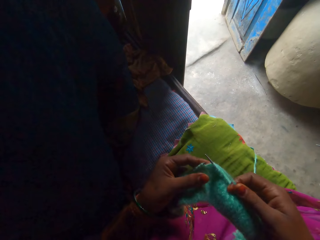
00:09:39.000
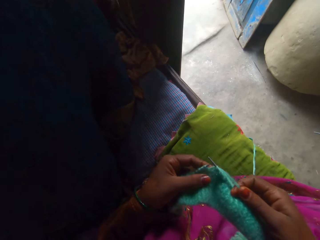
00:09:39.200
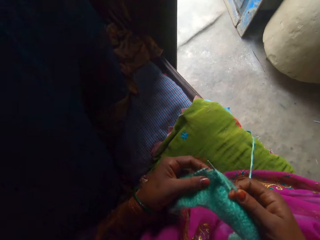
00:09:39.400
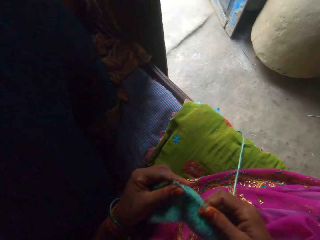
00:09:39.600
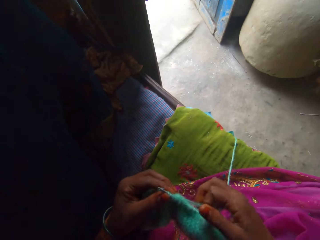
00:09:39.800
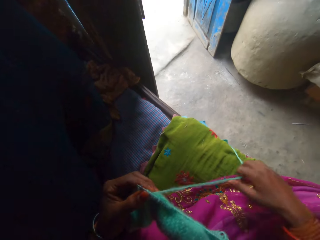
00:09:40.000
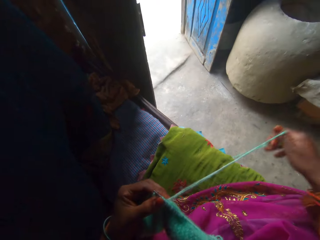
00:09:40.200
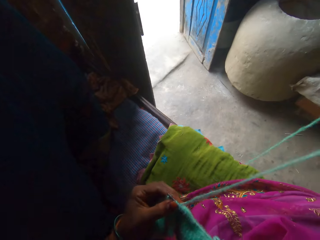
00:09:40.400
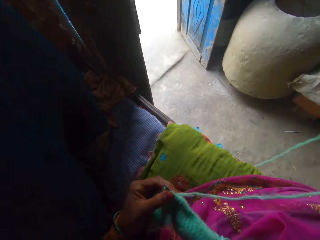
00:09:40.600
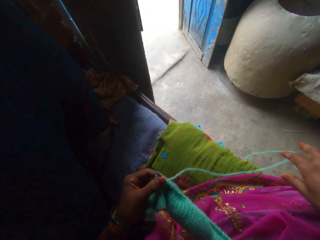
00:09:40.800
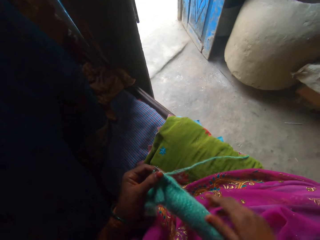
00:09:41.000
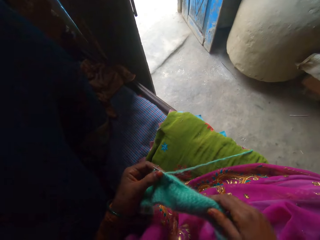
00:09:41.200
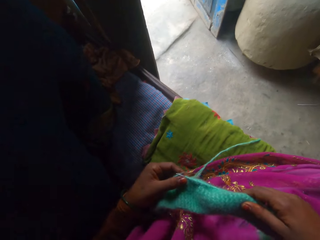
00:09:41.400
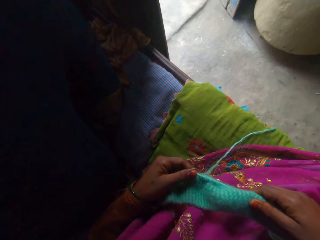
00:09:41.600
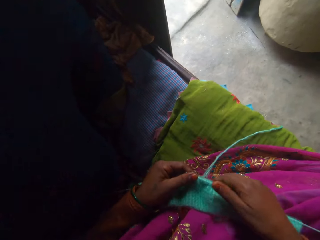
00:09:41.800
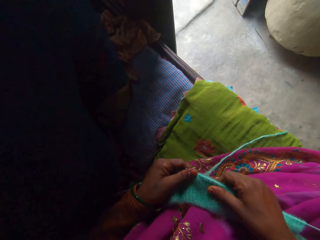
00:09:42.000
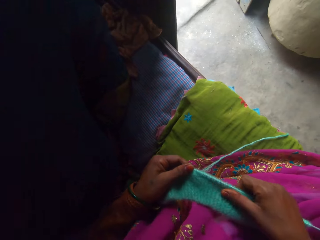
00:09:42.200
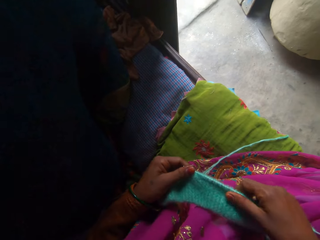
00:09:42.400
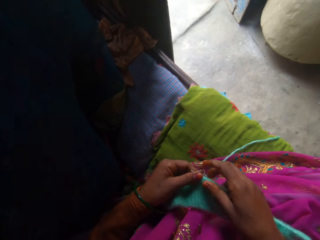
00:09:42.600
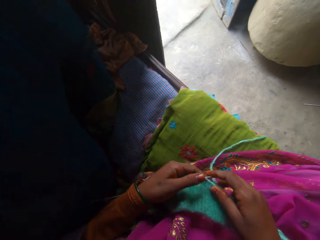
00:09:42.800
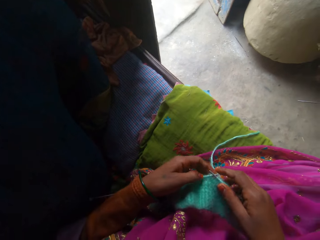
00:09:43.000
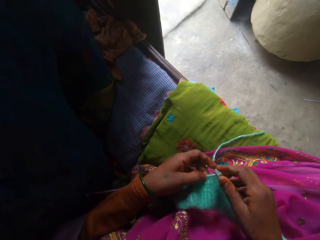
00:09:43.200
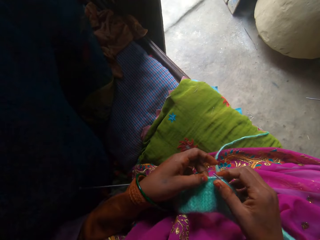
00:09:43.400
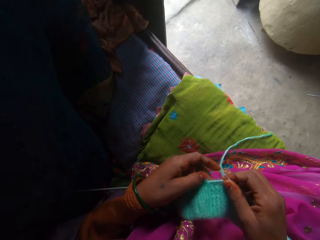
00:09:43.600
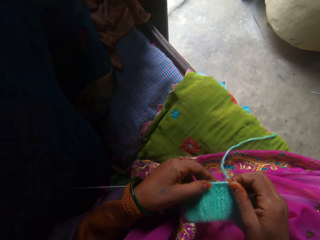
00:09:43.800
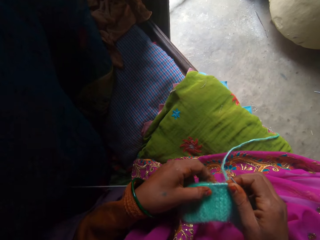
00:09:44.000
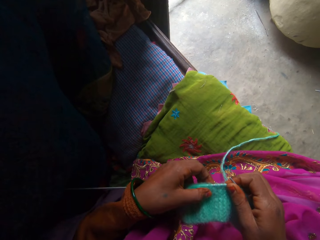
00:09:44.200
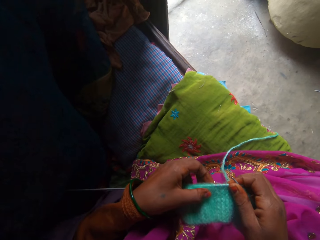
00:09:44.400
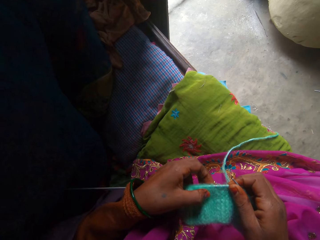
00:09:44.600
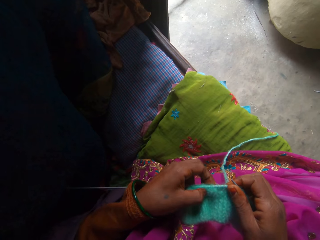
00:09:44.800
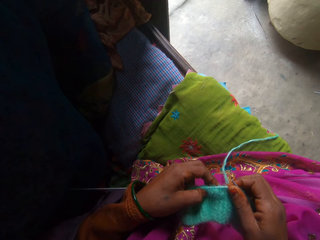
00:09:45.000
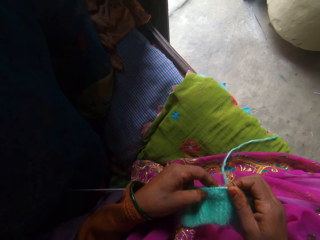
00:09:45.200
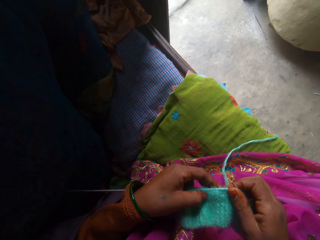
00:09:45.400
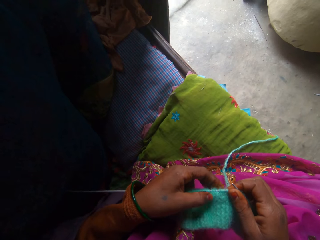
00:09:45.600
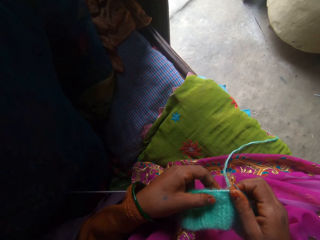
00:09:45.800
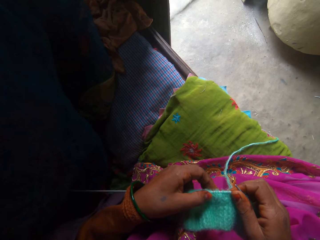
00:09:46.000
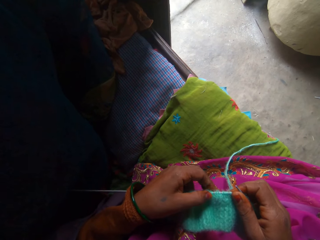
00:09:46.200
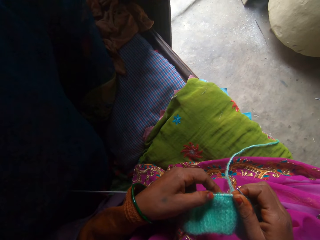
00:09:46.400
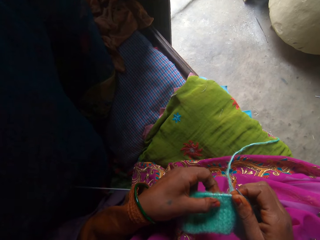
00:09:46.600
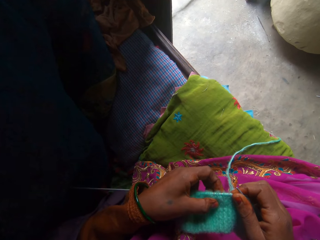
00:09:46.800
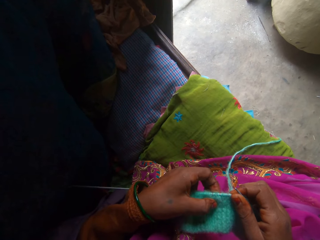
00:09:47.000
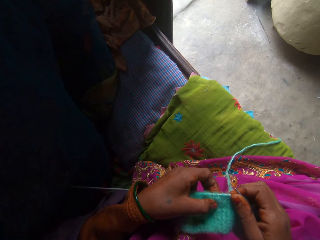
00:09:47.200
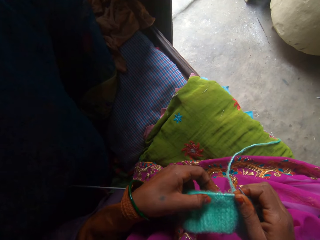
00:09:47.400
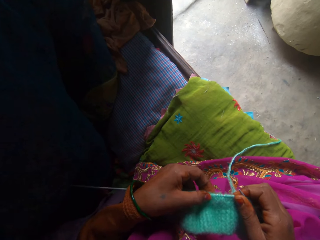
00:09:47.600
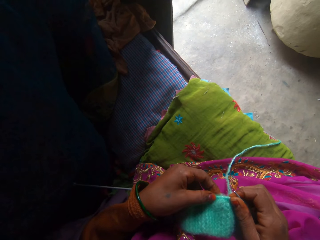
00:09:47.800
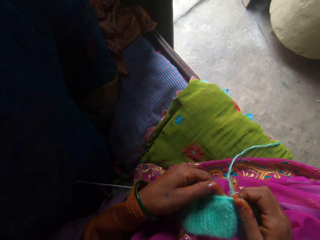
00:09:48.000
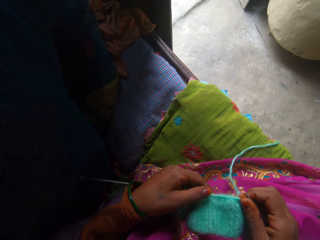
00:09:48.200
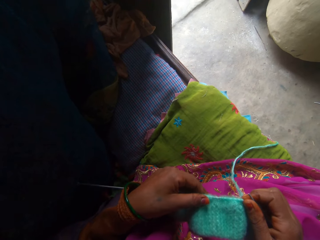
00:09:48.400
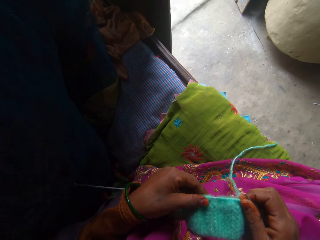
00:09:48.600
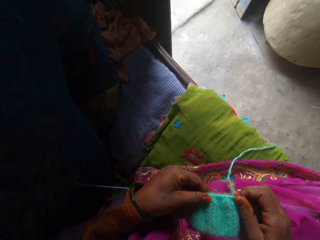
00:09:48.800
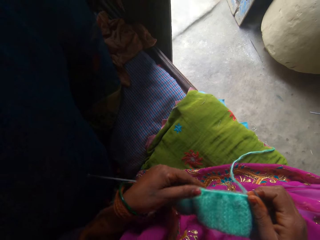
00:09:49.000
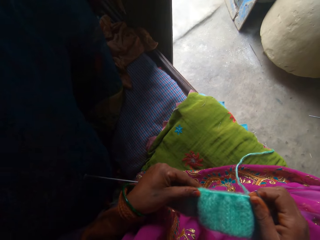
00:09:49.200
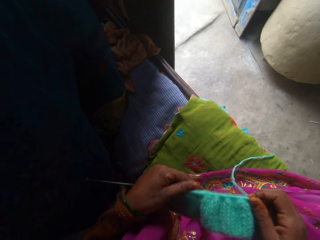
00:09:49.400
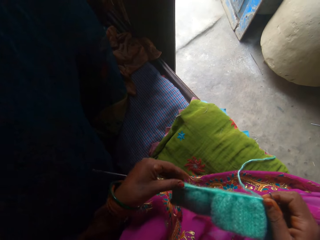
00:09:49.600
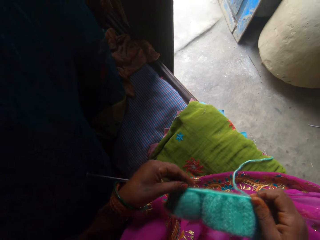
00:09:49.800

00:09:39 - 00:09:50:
The camera wearer knits the fabric using the knitting needle. They inspect the fabric. They adjust the yarn around the knitting needle. They adjust the fabric.

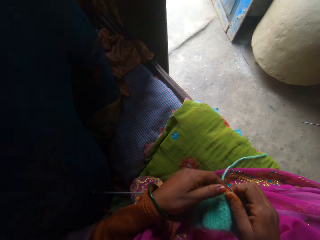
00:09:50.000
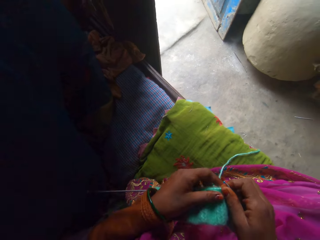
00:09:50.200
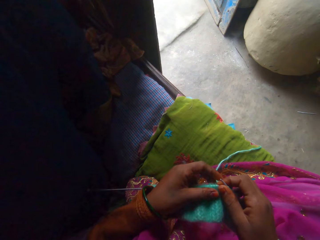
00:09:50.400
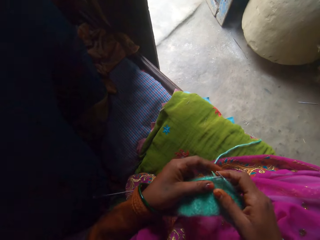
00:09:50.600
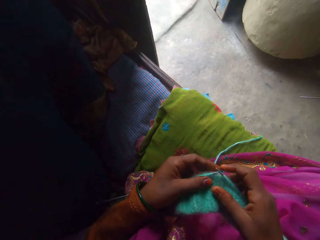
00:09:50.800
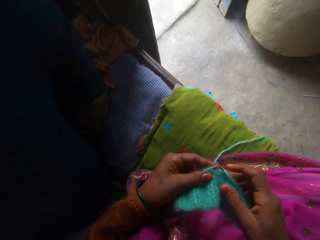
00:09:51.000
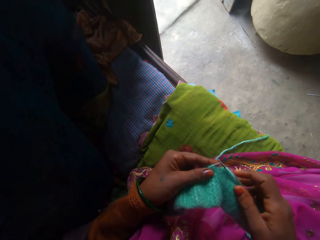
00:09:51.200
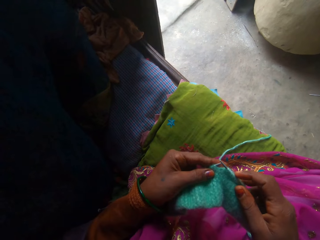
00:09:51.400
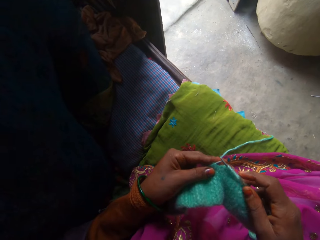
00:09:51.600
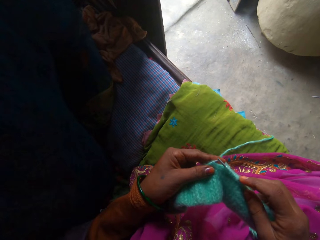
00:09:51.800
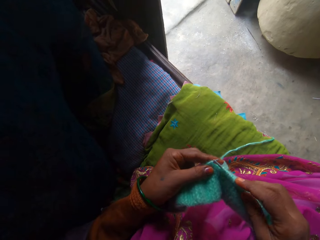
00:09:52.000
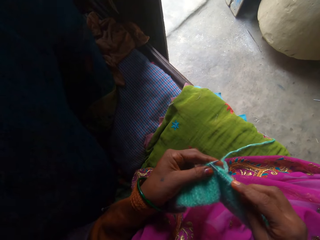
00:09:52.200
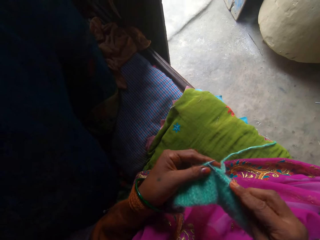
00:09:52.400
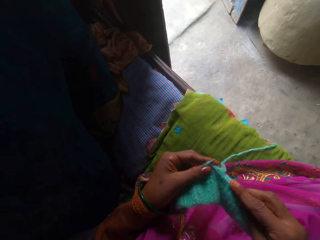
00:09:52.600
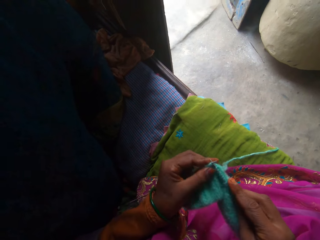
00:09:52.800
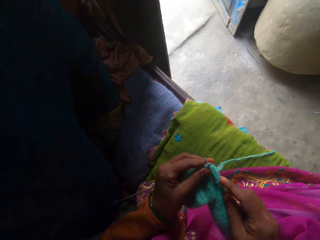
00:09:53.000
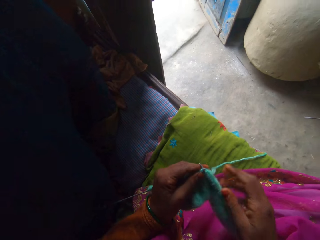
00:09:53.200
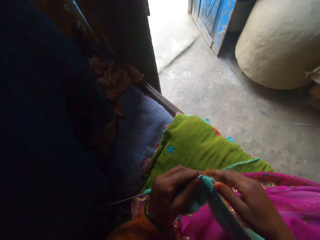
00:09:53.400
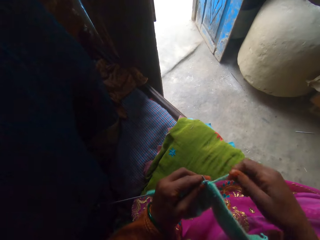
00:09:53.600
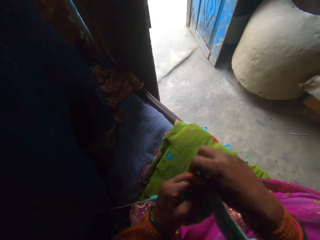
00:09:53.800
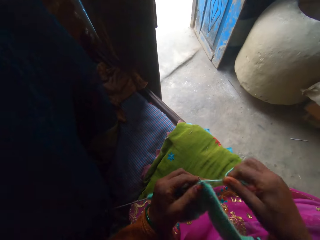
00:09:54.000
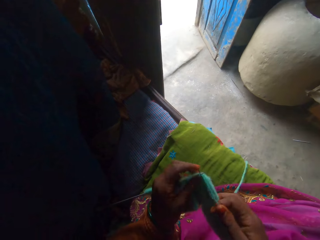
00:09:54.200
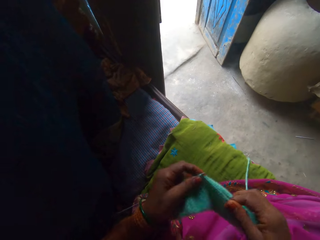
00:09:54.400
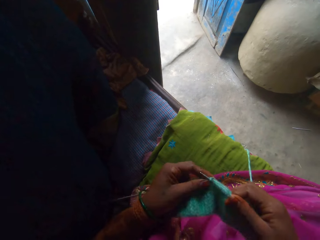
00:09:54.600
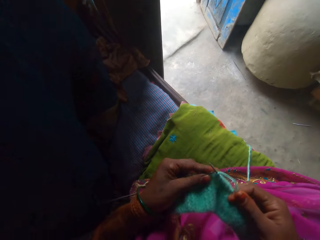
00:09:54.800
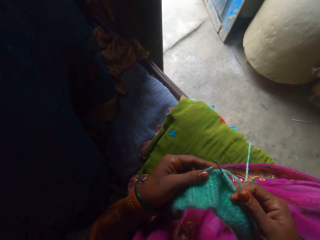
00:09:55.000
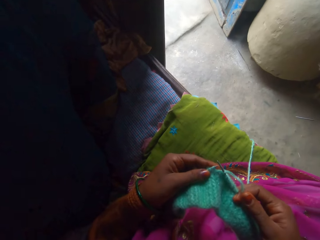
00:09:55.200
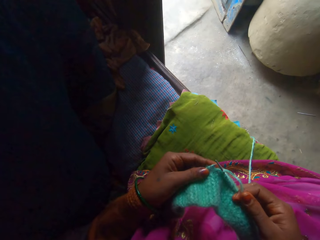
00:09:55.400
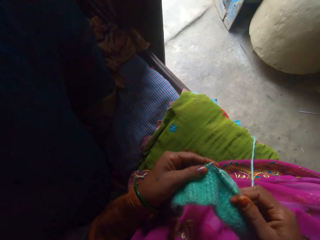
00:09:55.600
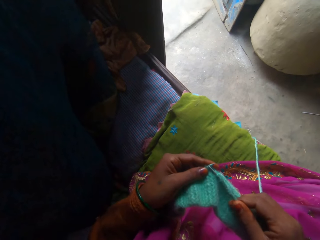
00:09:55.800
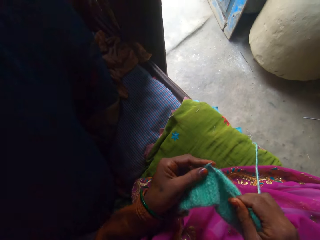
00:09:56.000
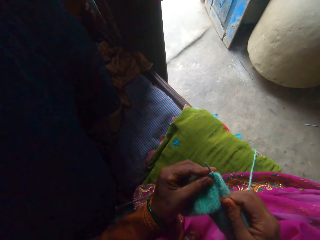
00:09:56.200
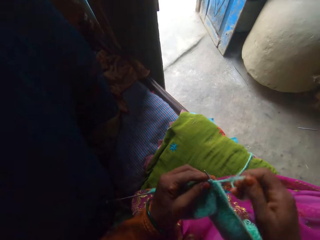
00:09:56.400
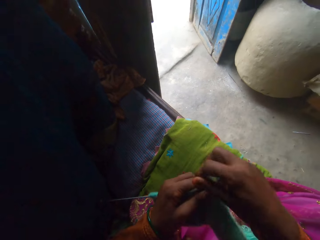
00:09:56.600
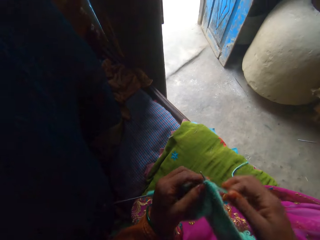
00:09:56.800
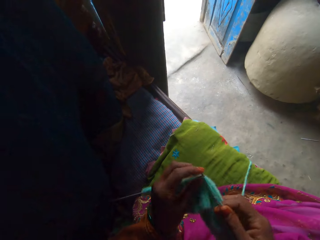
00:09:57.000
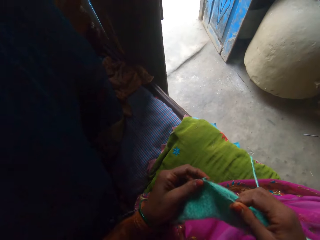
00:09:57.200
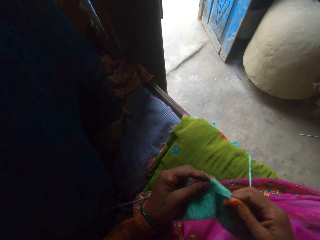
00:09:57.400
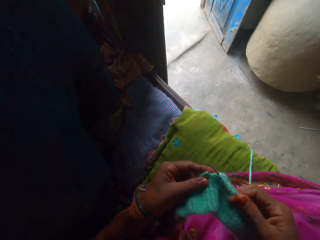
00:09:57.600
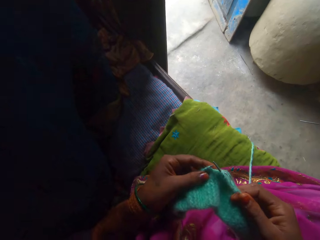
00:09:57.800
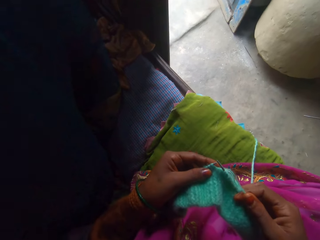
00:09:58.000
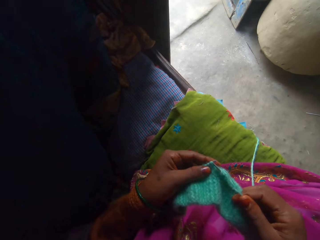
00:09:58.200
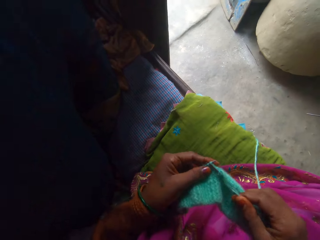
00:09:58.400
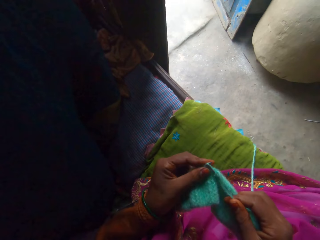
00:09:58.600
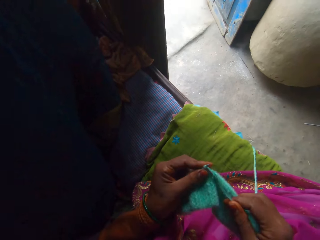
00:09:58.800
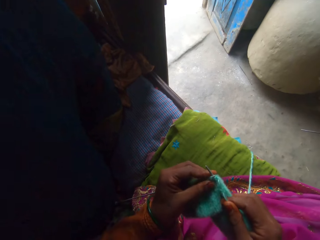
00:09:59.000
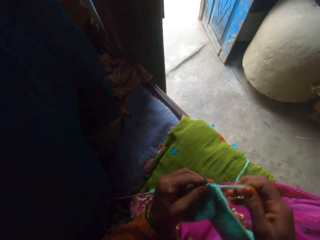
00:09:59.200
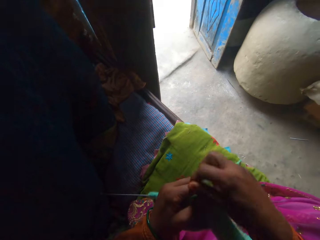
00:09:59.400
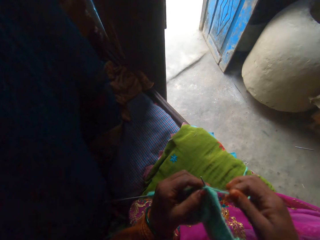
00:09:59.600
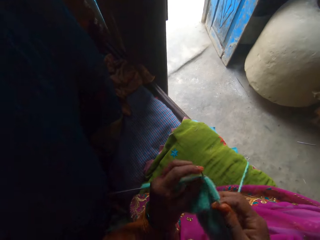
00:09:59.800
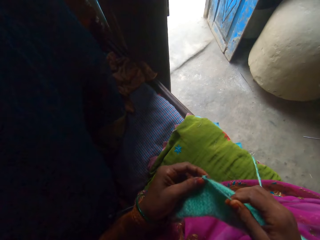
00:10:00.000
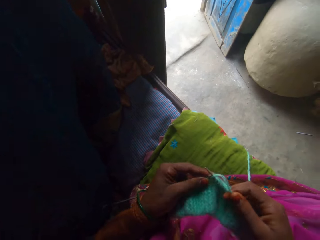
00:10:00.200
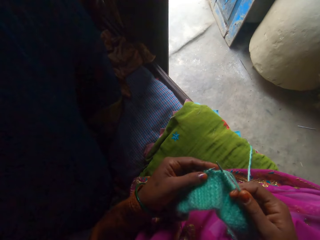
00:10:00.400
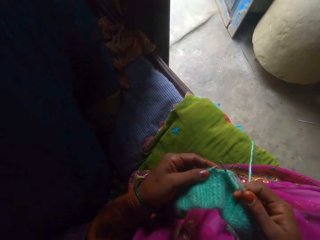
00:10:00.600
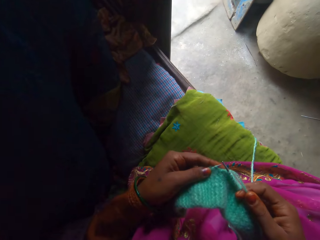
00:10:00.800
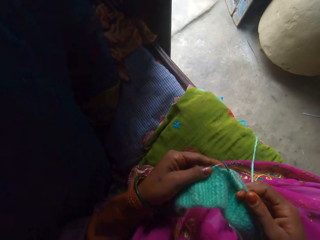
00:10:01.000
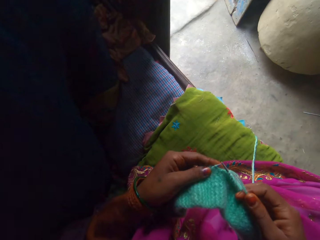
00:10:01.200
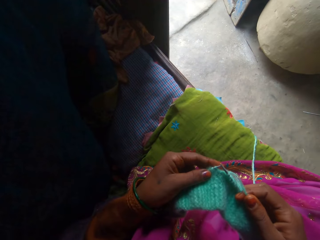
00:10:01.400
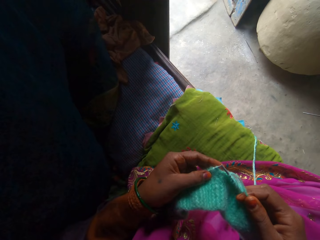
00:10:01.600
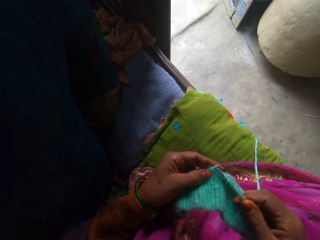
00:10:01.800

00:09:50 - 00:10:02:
The camera wearer knits the fabric using the knitting needle. They adjust the yarn. They knit the fabric using the knitting needle. They inspect the fabric. They knit the fabric using the knitting needle. They adjust the yarn. They knit the fabric using the knitting needle. They inspect the fabric. They knit the fabric using the knitting needle. They adjust the yarn. They knit the fabric using the knitting needle. They inspect the fabric.
